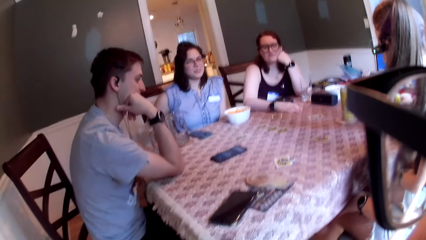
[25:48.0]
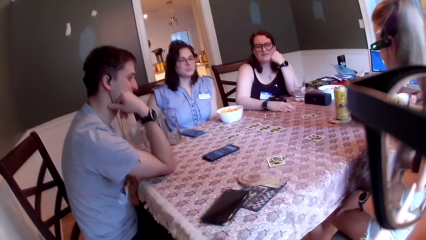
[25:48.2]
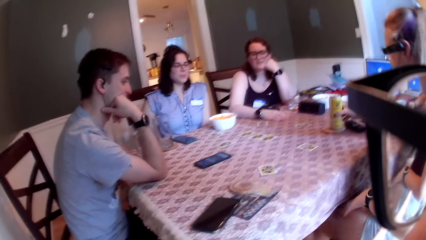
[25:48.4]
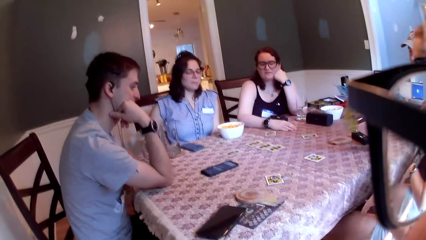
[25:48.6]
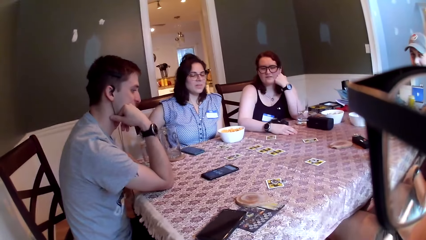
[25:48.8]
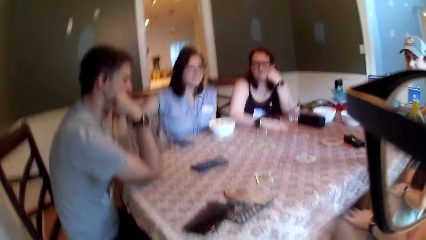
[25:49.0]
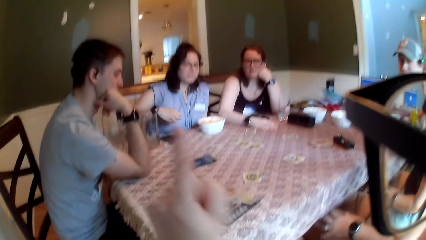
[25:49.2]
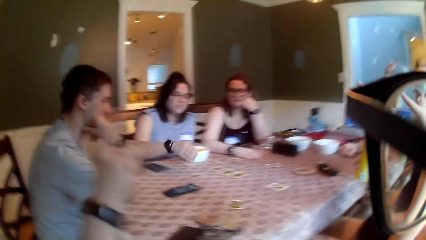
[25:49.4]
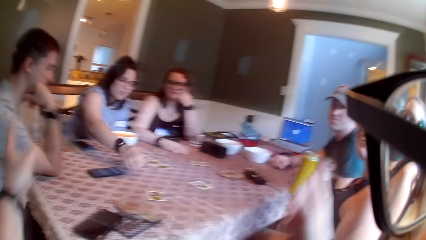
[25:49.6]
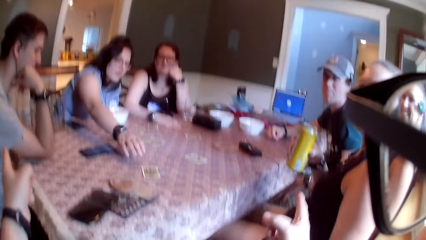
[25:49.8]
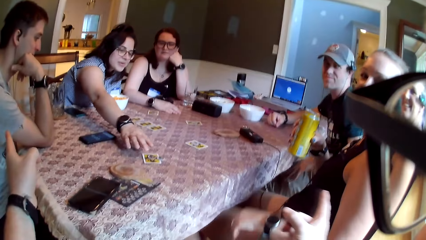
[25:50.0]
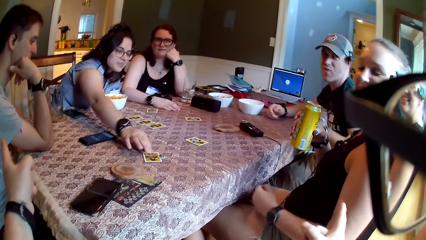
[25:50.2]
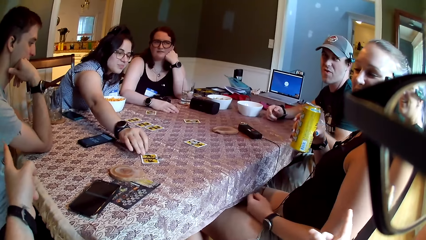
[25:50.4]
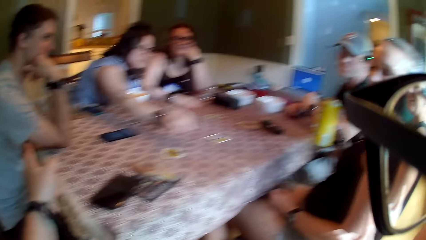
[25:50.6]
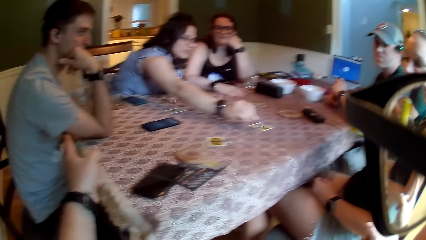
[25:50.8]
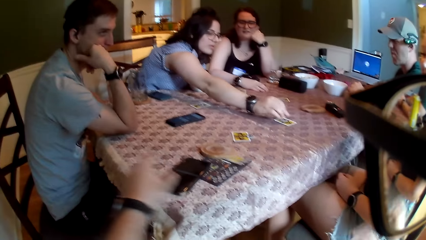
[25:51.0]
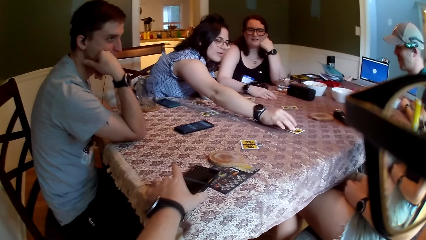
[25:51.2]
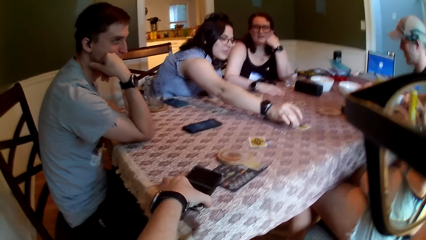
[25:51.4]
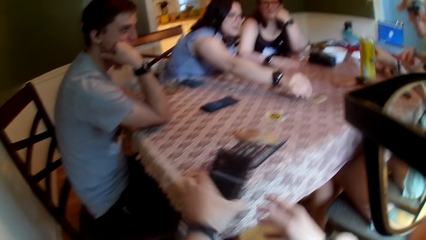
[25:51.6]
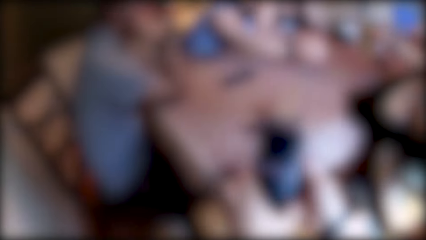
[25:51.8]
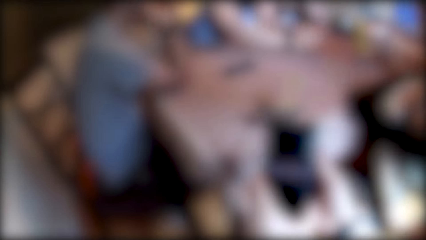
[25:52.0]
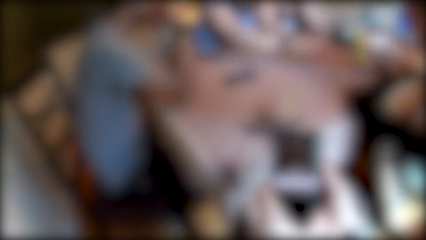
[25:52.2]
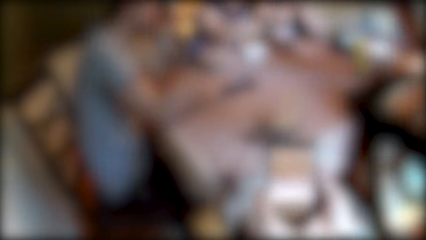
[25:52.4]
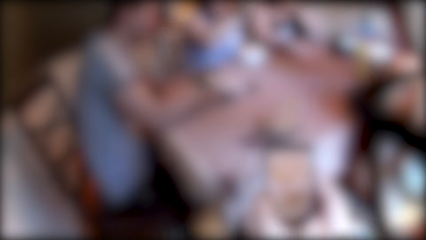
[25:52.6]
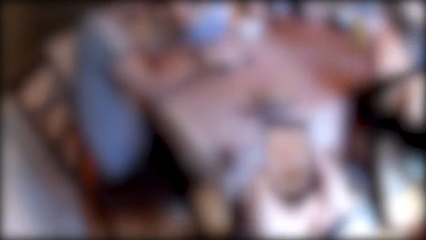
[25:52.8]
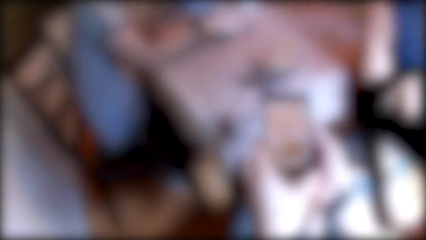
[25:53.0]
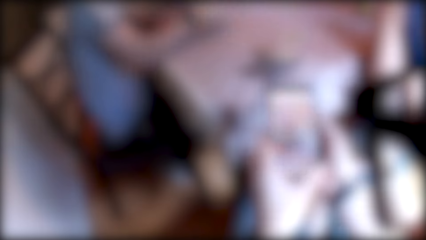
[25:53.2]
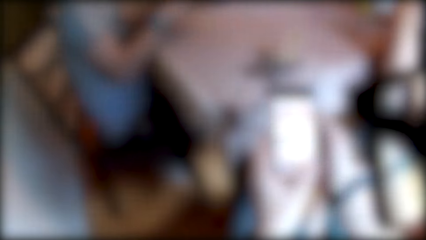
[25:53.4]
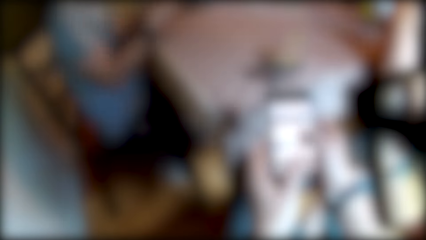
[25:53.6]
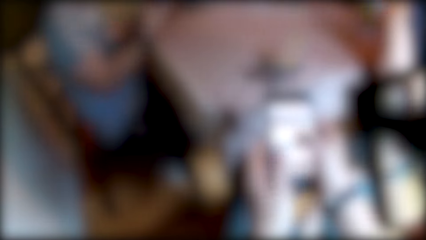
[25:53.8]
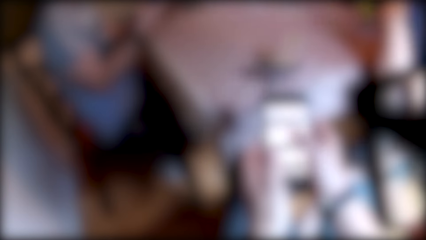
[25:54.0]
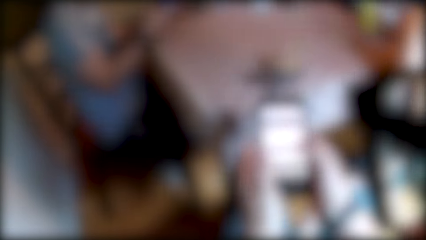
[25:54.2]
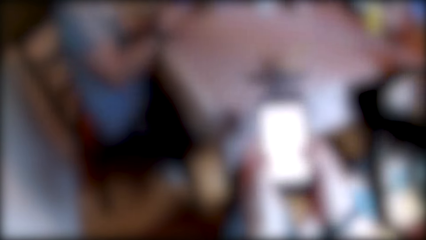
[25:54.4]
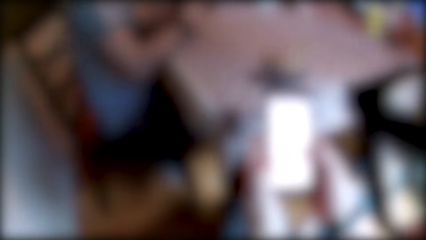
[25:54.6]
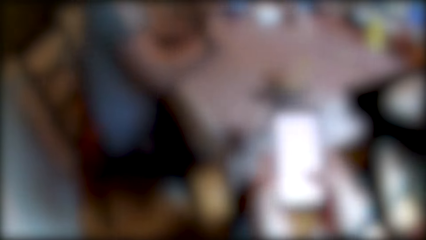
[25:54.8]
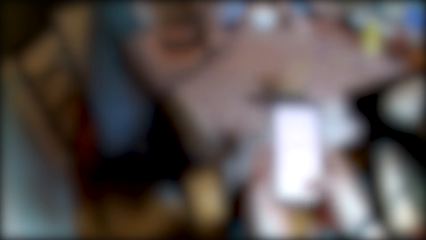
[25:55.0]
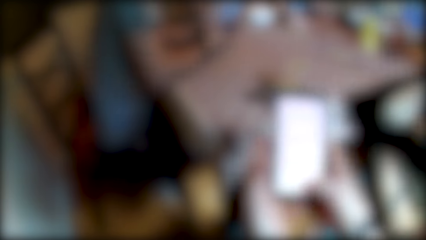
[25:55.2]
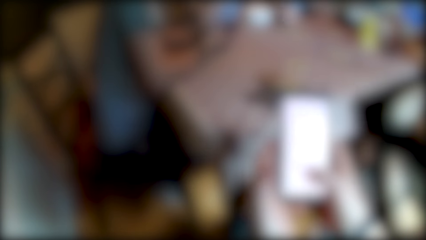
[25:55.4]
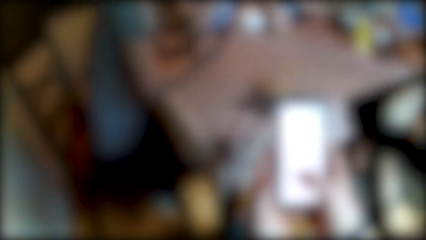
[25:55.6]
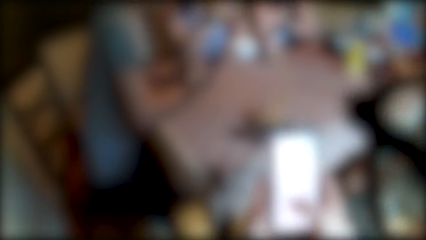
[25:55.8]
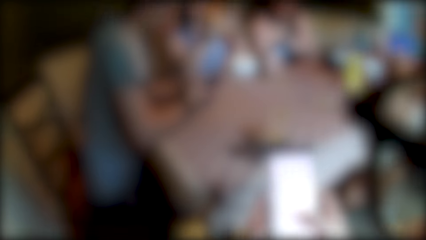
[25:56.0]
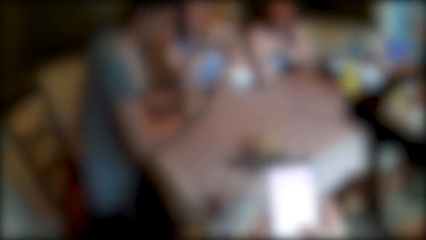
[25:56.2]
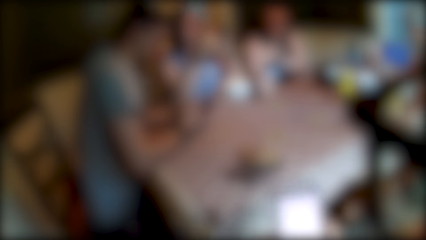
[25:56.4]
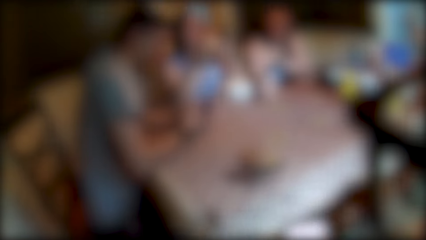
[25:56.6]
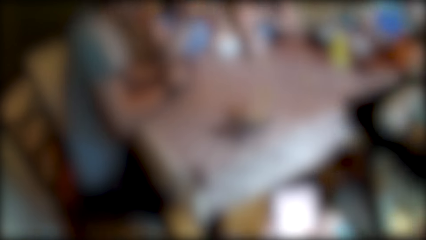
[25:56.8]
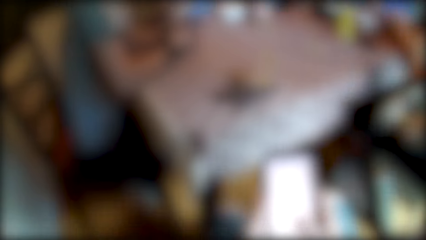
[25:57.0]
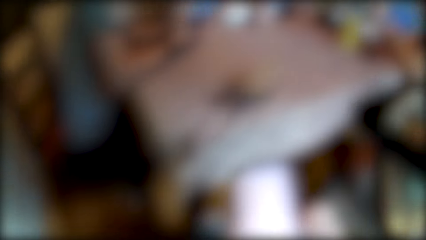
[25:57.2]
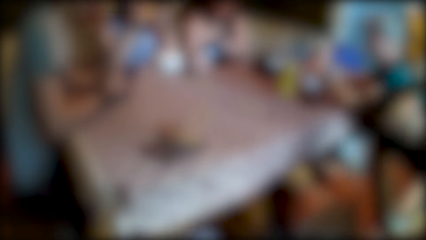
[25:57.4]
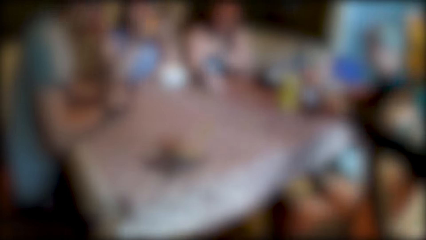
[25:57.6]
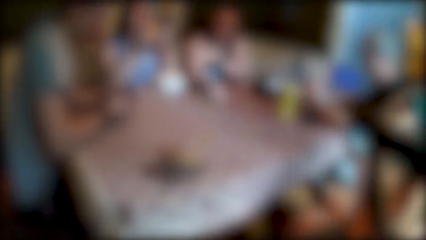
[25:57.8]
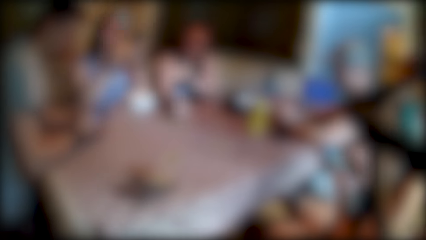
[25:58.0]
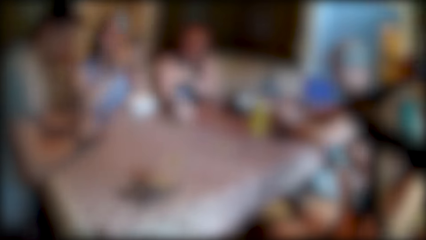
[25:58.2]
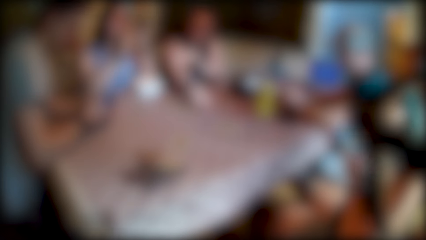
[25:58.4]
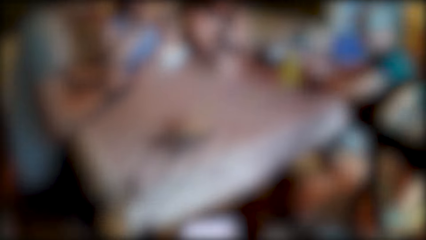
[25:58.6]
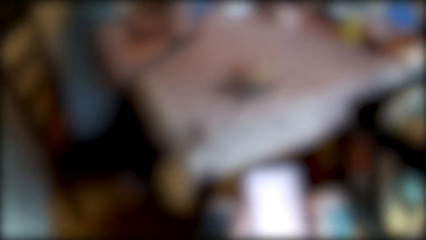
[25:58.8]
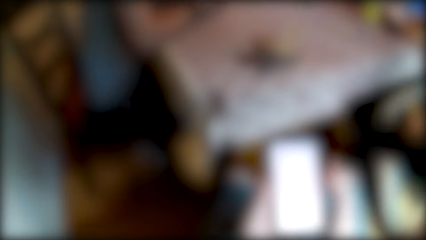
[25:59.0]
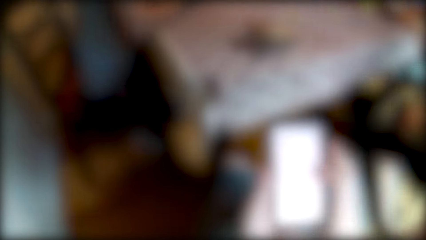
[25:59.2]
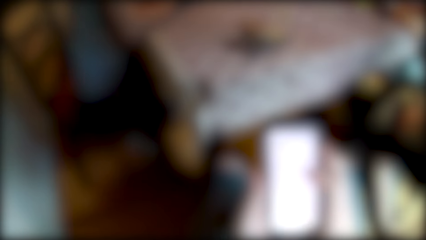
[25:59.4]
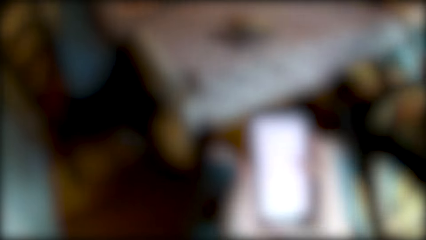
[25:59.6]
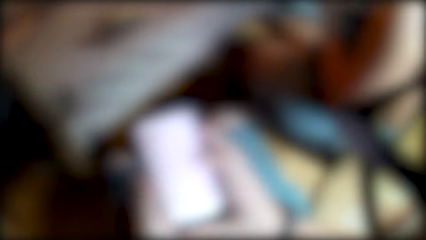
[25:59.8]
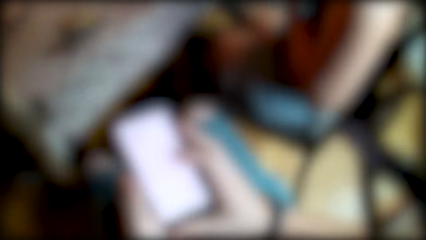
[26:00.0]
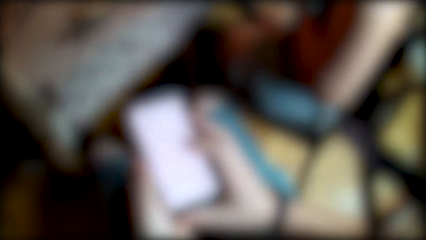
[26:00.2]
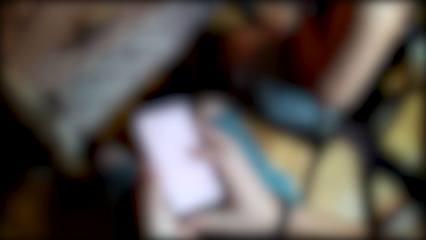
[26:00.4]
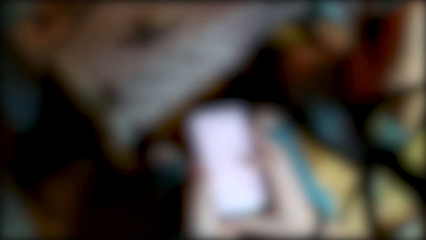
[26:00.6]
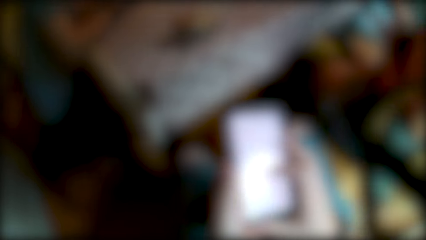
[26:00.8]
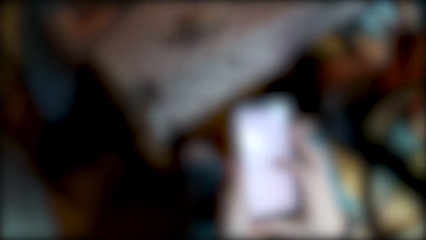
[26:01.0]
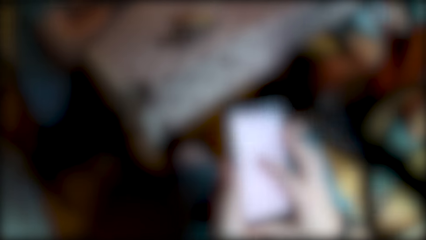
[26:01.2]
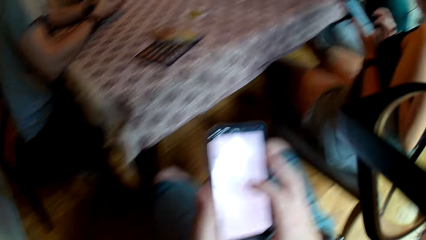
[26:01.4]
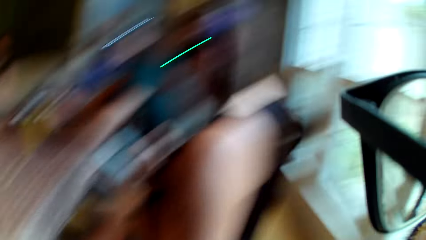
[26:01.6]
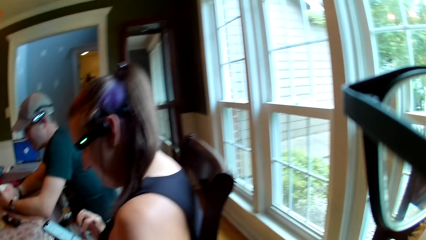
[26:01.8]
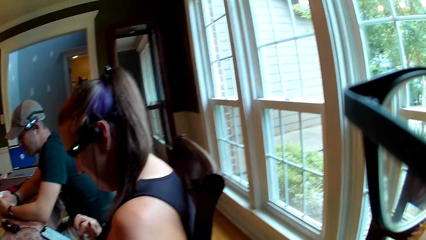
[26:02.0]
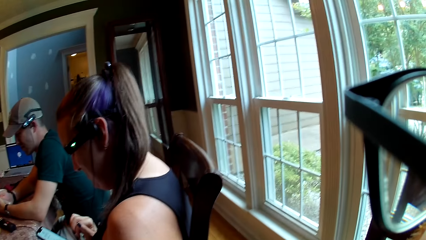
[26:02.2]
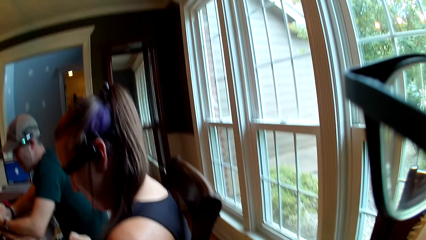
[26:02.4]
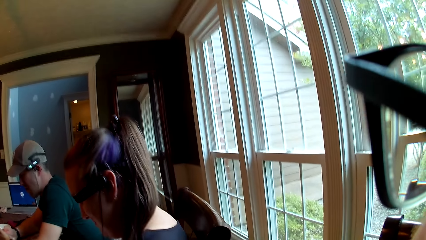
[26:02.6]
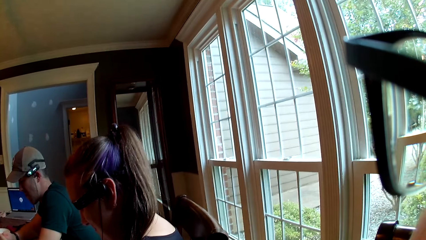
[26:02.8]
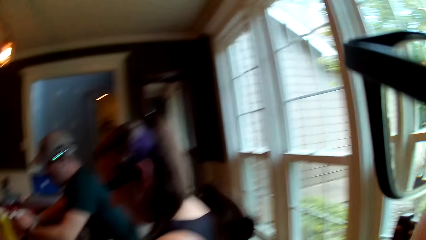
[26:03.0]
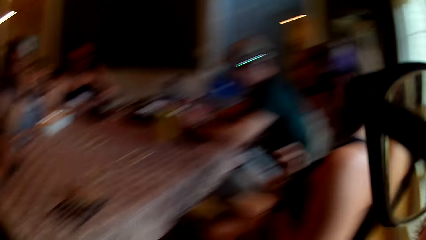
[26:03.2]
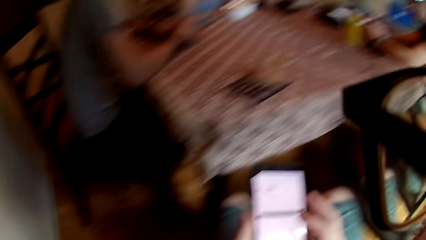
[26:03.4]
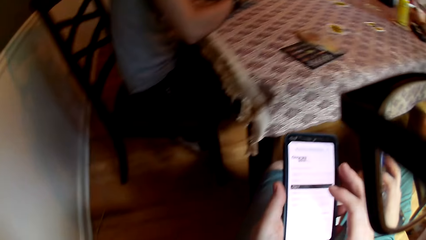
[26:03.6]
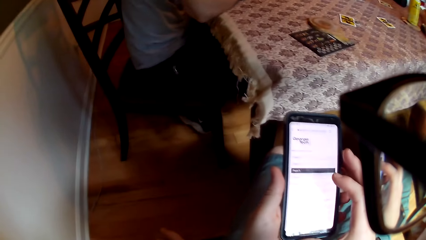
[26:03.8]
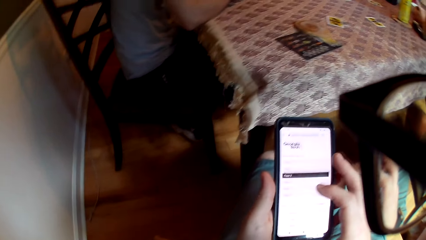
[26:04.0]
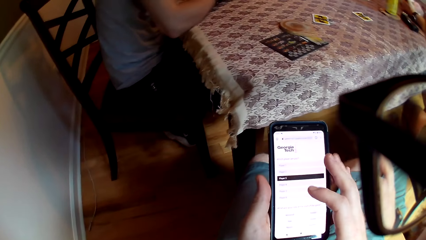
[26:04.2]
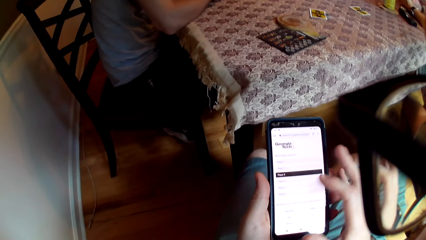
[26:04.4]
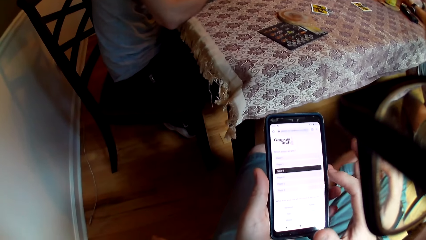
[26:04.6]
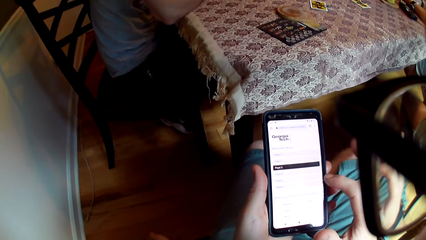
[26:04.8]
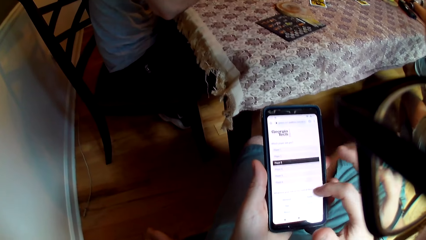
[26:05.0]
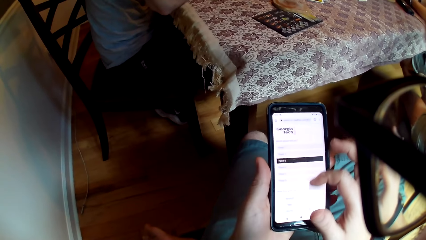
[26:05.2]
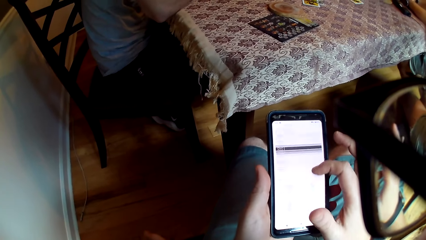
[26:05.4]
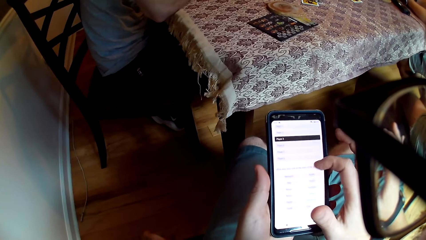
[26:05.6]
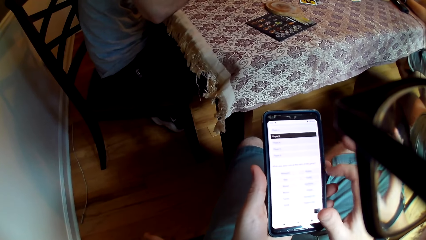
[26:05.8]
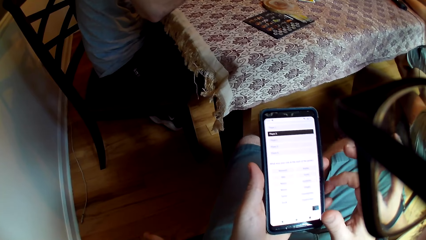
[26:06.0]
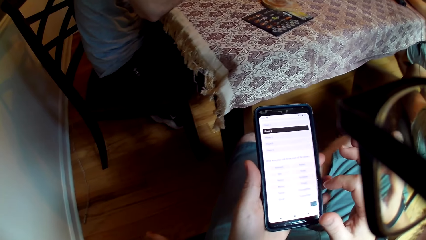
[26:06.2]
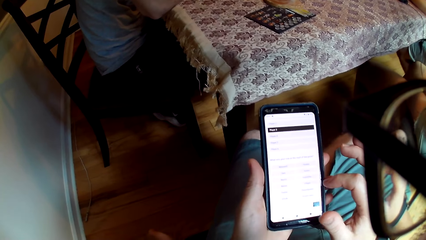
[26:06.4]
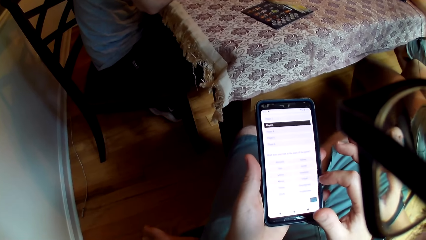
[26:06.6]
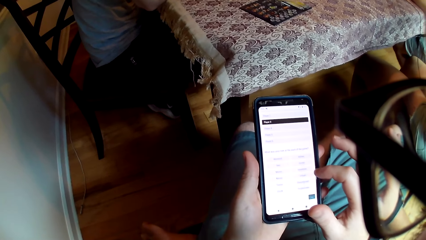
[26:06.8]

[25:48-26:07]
The camera wearer points to the man. The woman picks up a coin on the table with her right hand. The camera wearer picks up a phone or cell phone on the table with his left hand. He scrolls on the cell phone. The man speaks to a group of people on the table. Another woman speaks to the group of people on the table. The camera wearer looks around the house. He scrolls on the cell phone. He taps the phone with his right hand.
